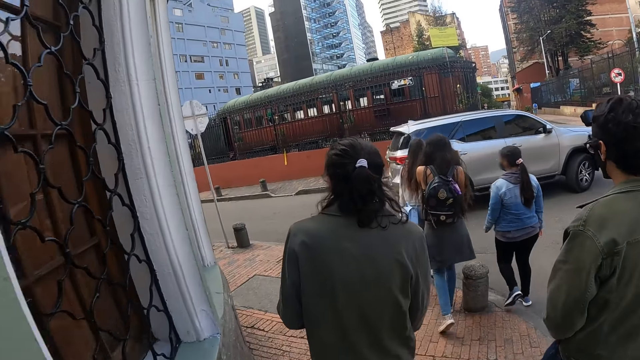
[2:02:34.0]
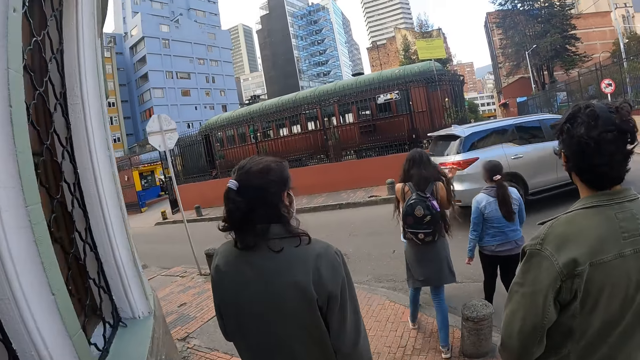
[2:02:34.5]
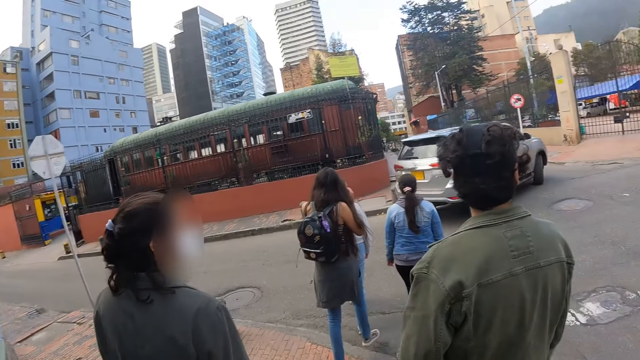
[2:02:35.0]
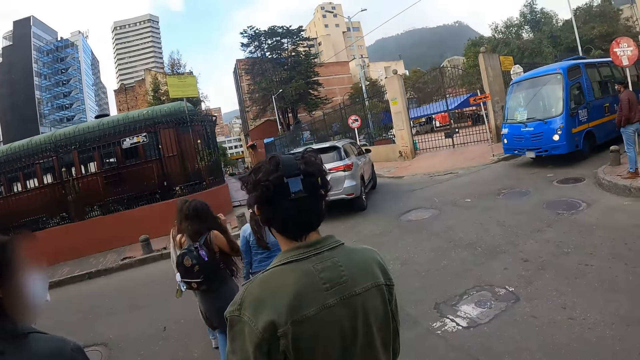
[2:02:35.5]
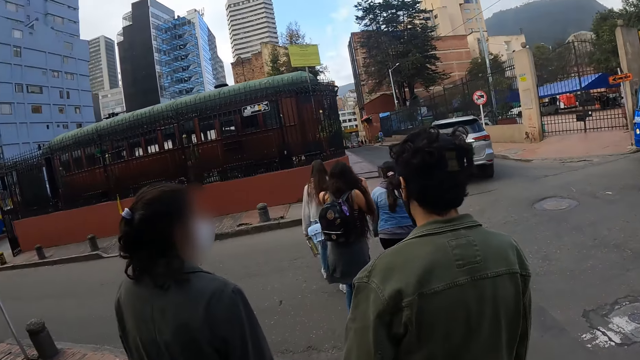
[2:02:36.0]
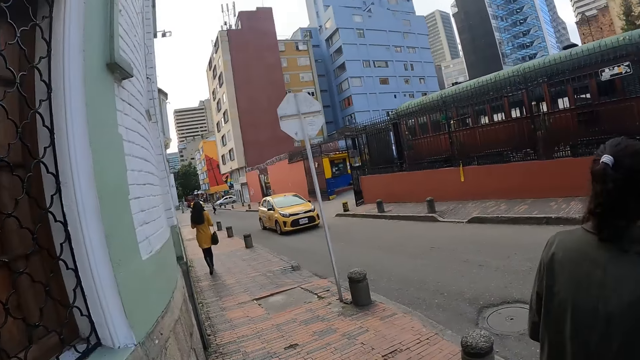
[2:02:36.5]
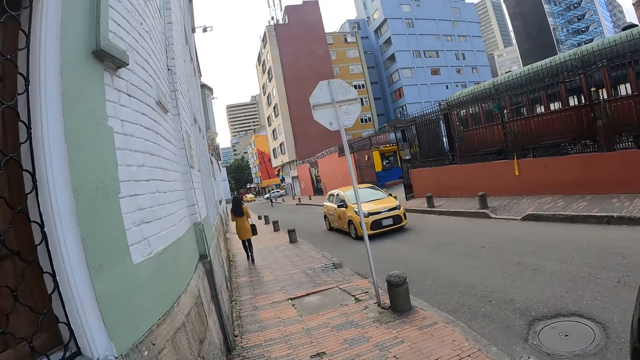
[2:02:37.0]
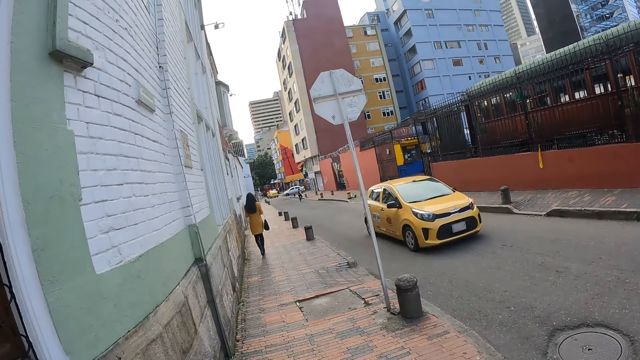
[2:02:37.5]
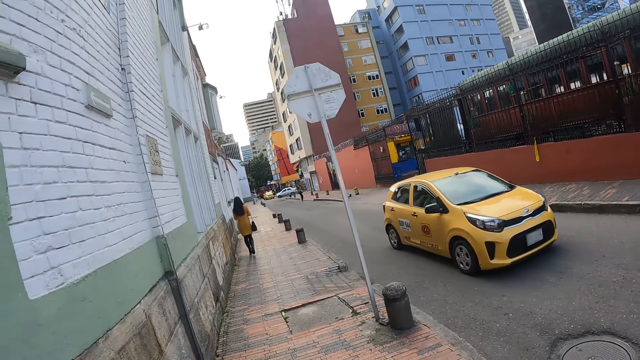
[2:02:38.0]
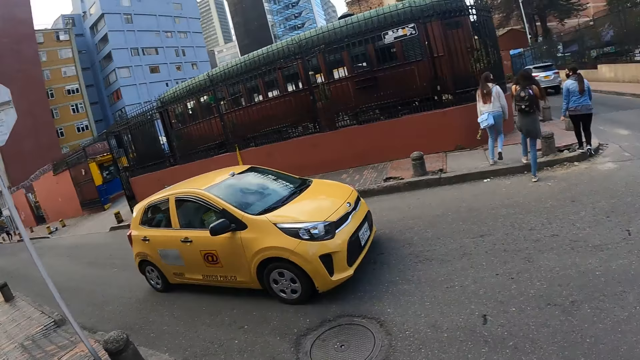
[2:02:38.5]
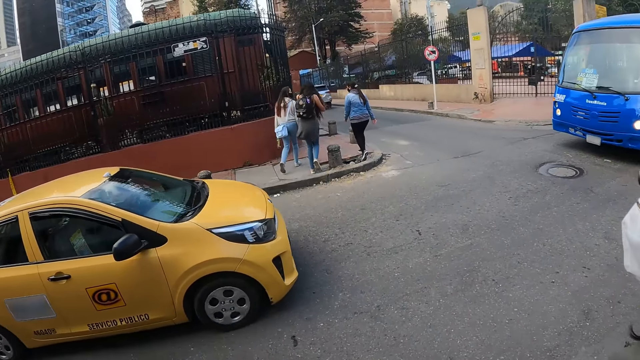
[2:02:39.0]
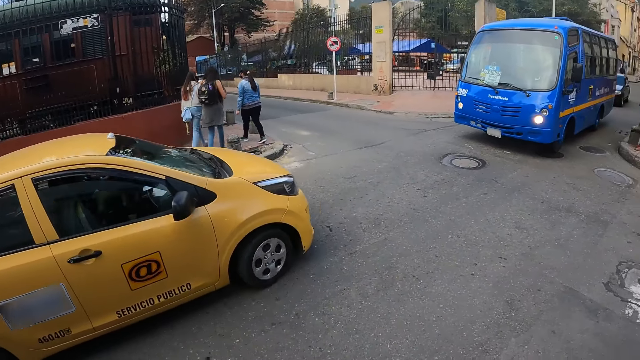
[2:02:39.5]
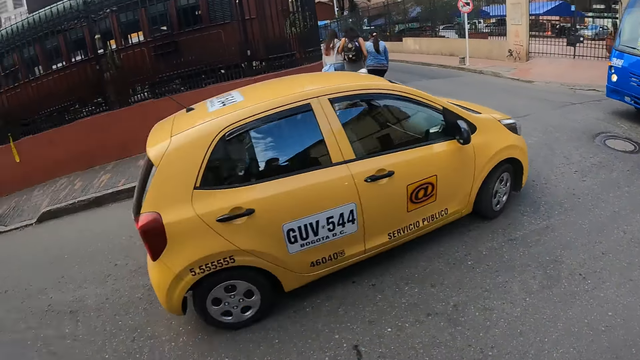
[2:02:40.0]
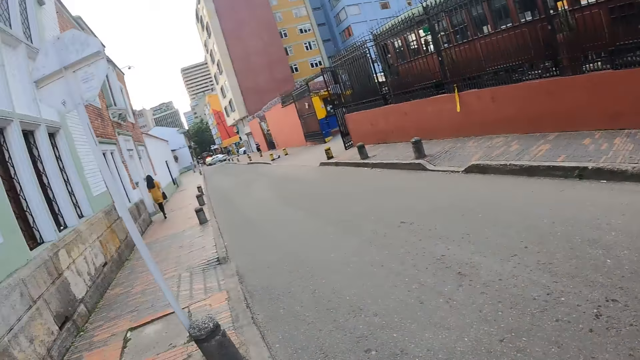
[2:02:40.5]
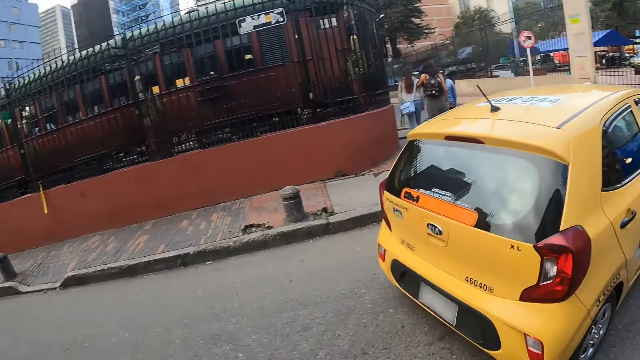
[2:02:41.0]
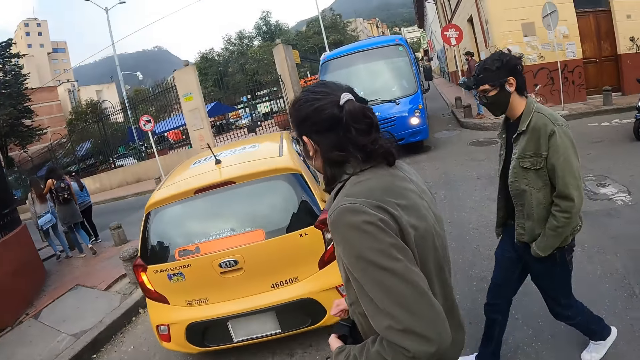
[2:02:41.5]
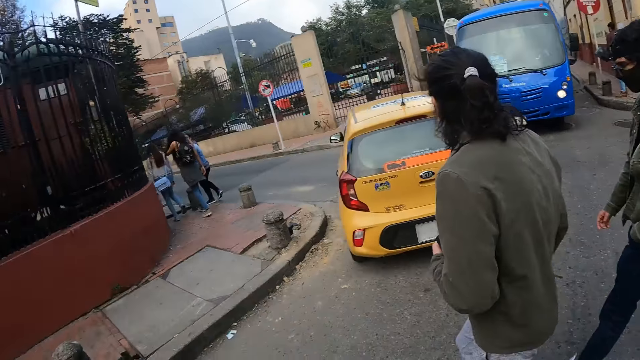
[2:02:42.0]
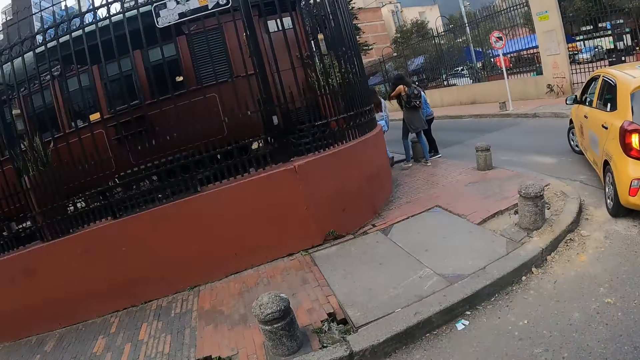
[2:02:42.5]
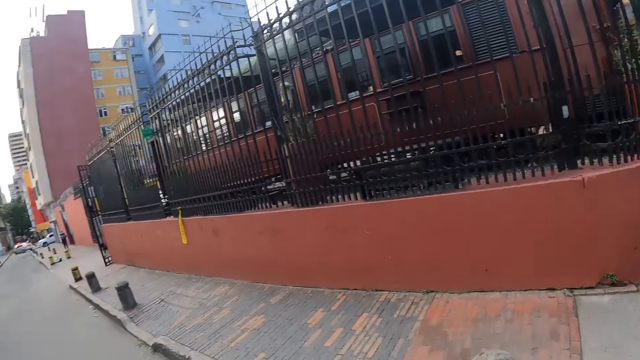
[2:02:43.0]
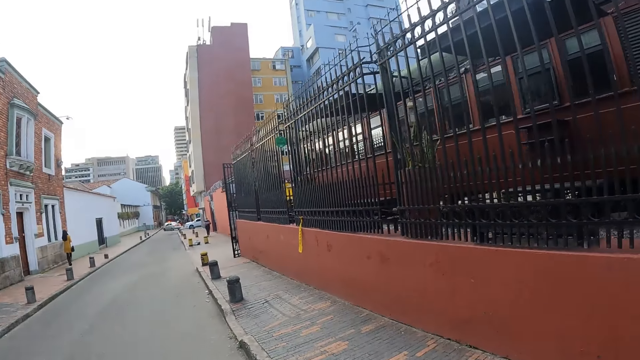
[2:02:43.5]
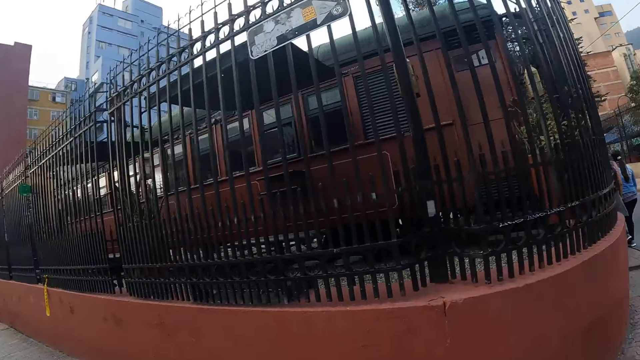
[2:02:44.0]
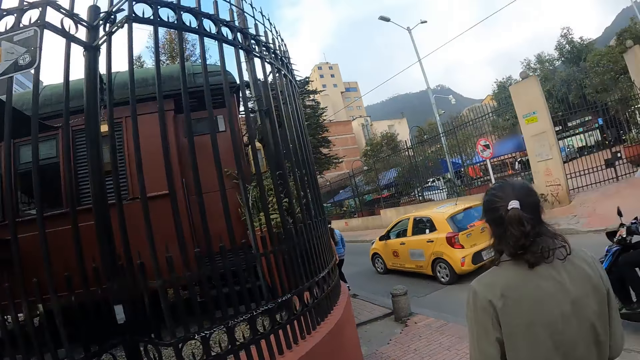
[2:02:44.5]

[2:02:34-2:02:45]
The camera wearer looks around. They stand. They walk around.

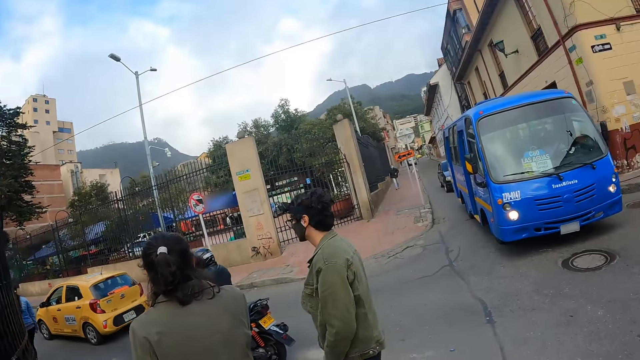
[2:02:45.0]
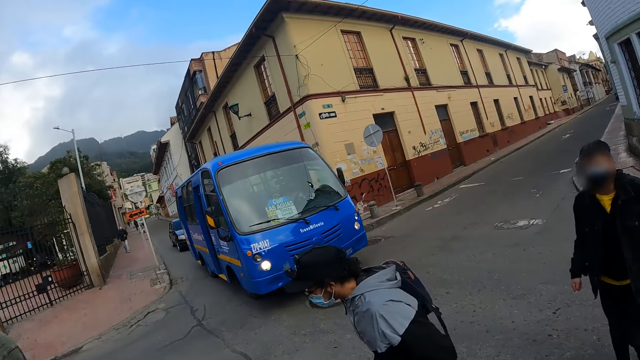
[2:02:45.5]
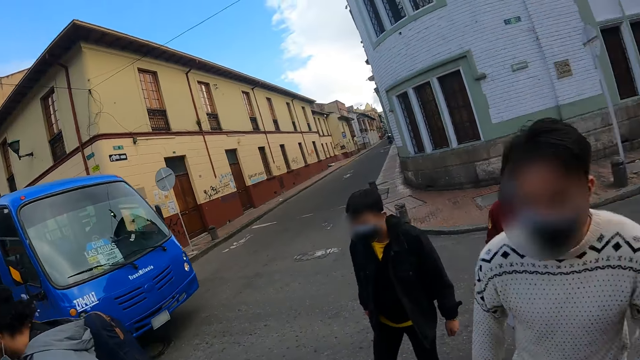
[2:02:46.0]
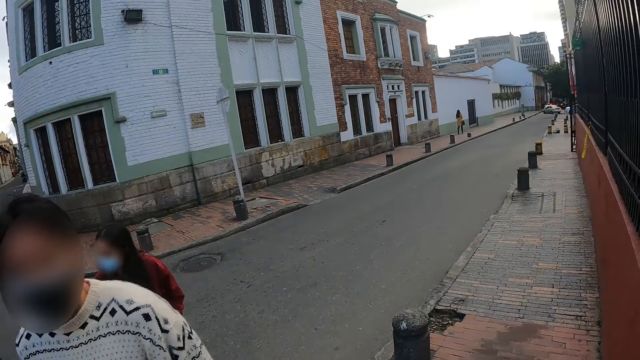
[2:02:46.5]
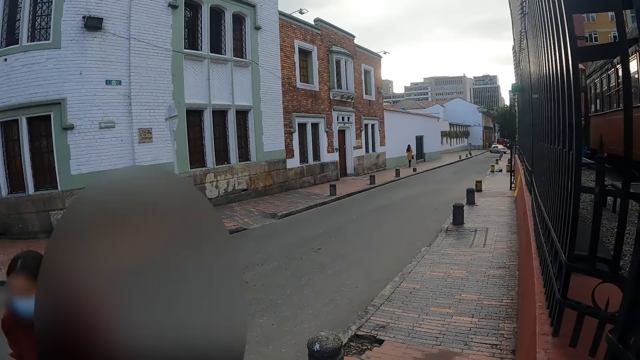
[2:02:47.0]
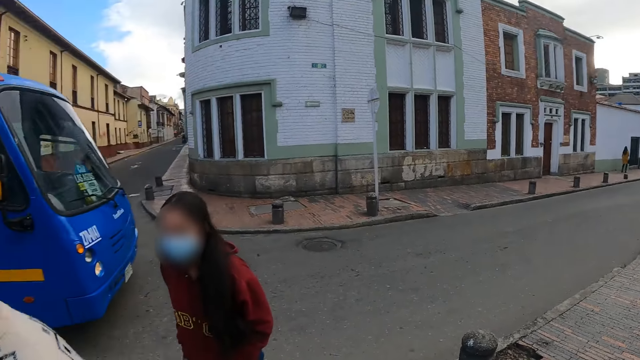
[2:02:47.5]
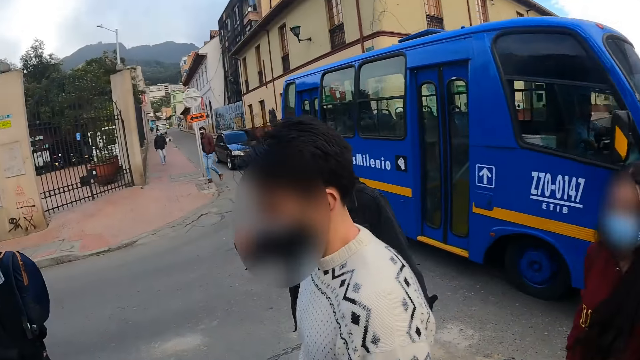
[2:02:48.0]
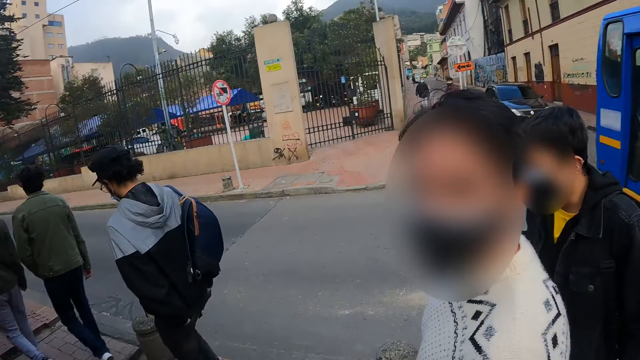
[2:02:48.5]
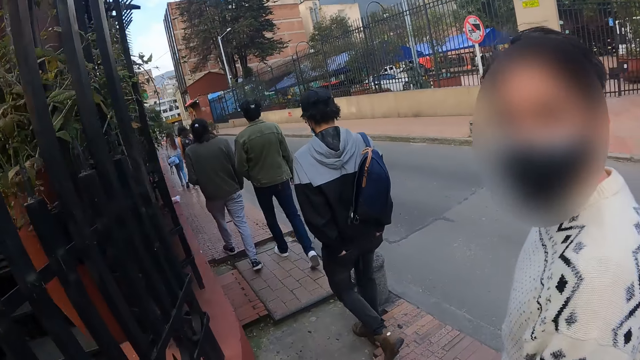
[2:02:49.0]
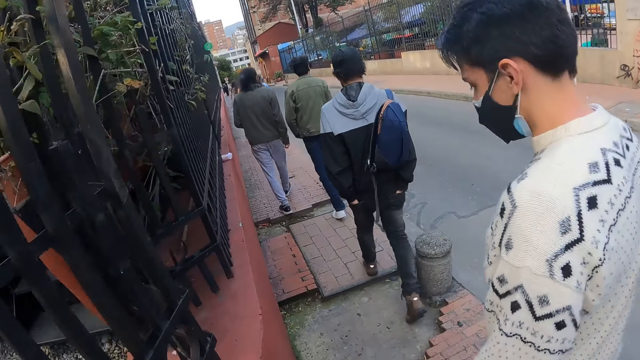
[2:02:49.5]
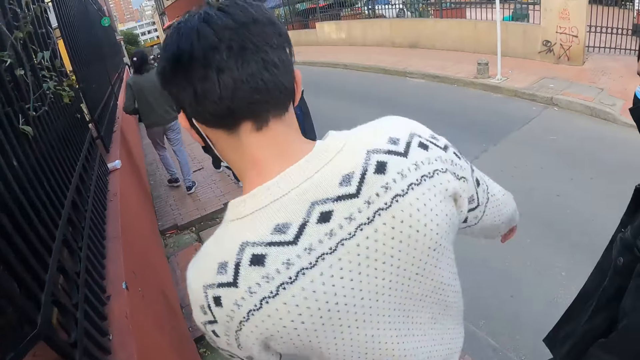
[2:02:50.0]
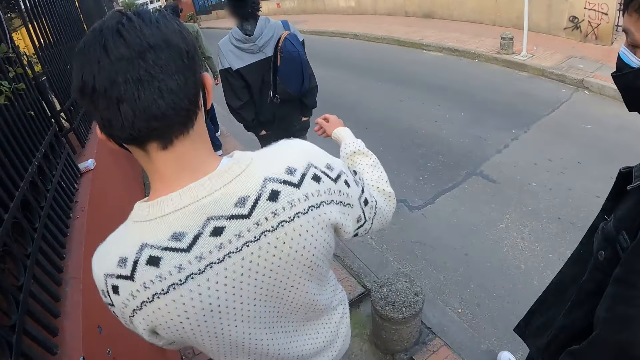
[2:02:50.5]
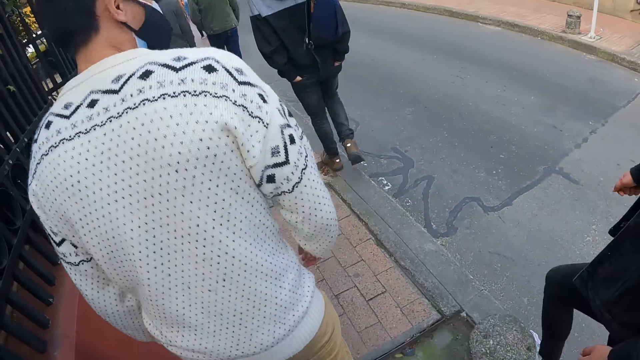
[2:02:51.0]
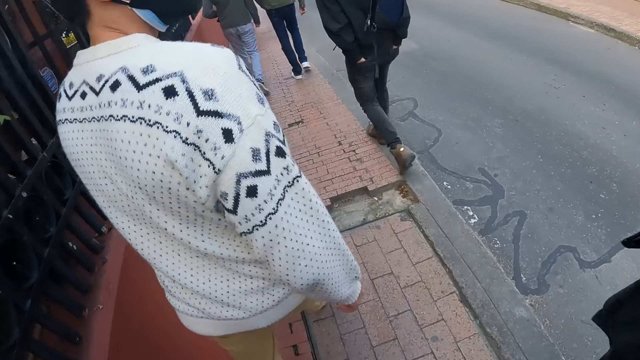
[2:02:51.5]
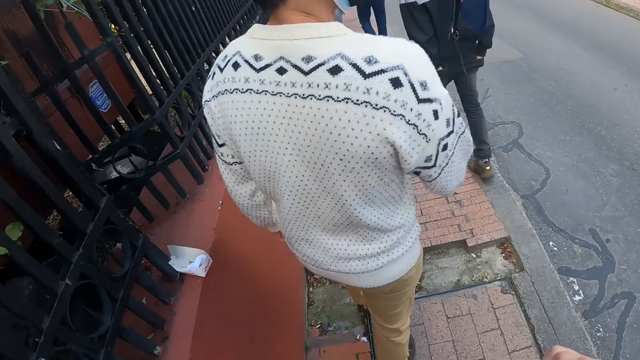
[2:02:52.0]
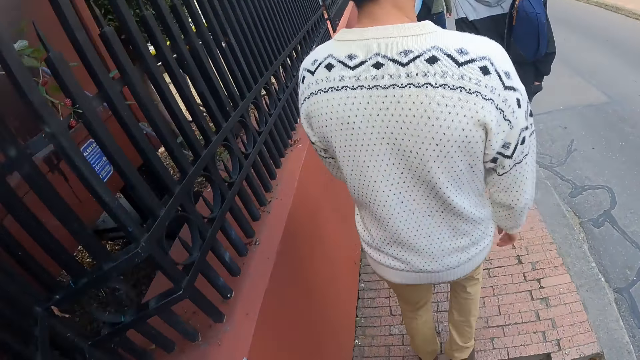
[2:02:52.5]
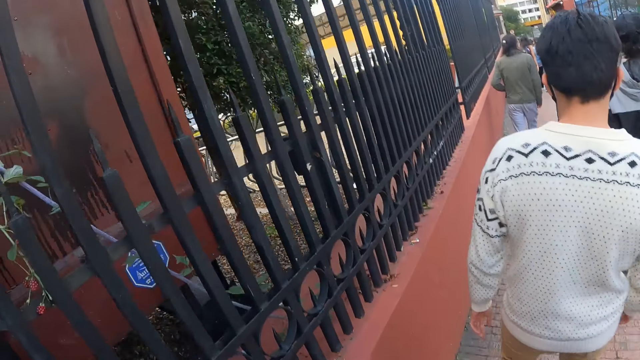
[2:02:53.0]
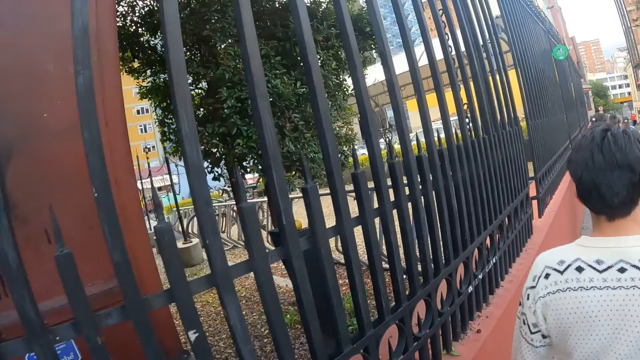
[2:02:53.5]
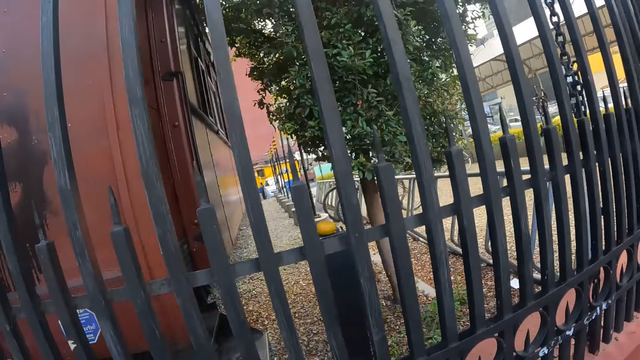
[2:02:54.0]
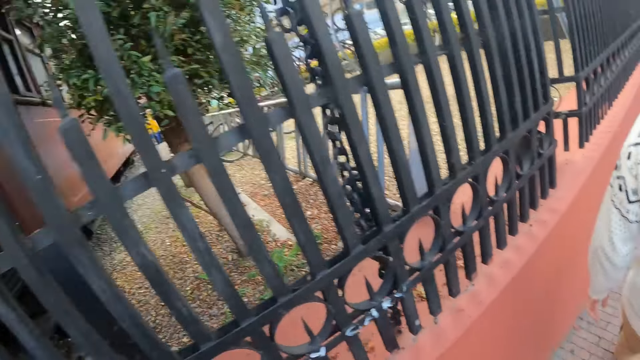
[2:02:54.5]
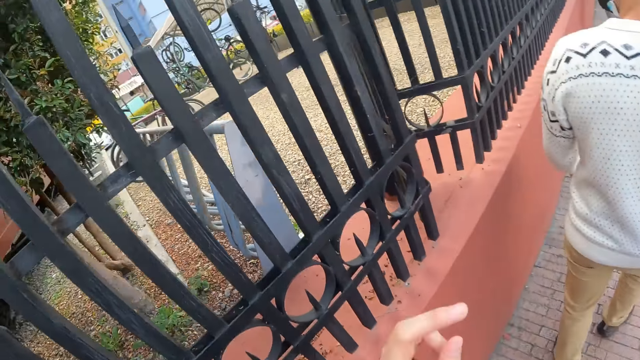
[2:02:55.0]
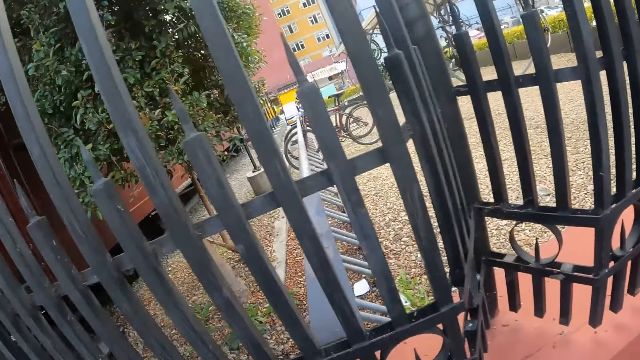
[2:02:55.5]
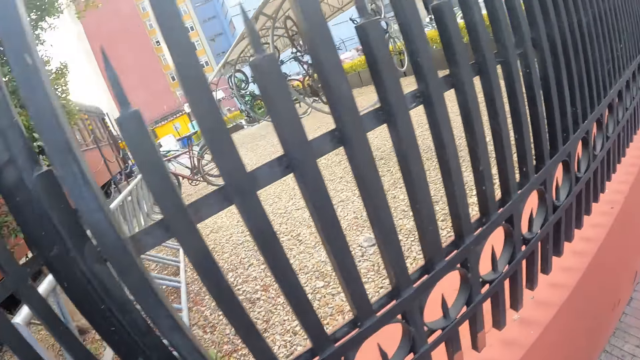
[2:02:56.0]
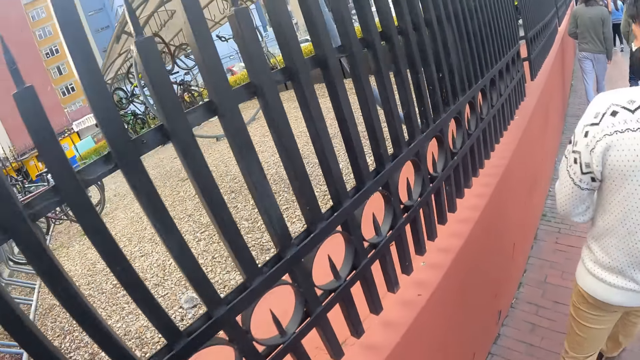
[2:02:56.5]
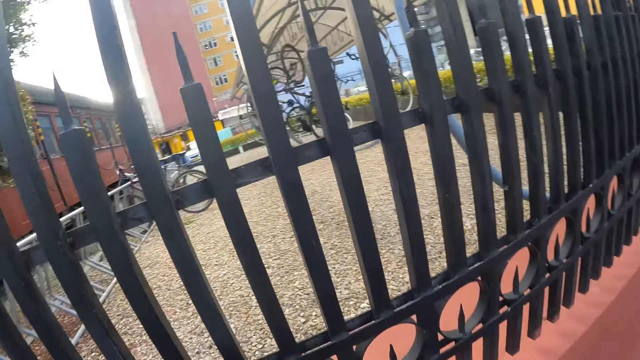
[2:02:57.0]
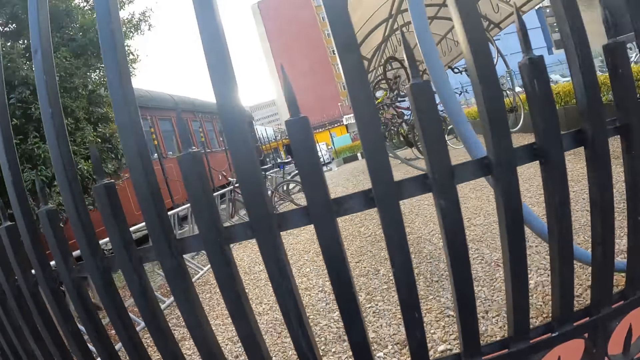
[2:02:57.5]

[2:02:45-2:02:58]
A man walks around. Another man walks around. A third man walks around. A woman walks around. The third man looks at the camera wearer.
